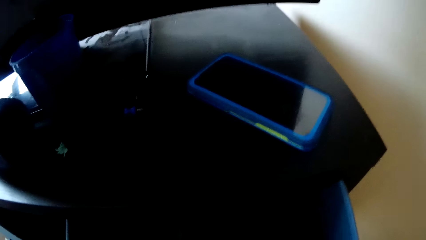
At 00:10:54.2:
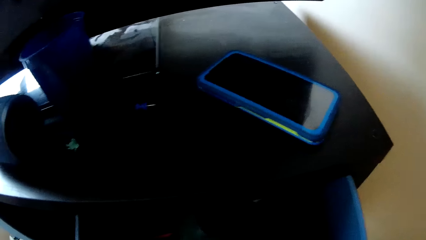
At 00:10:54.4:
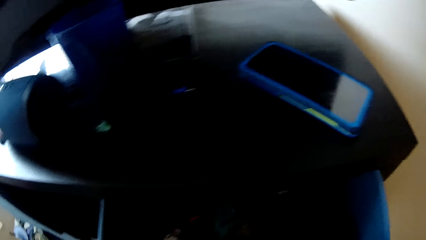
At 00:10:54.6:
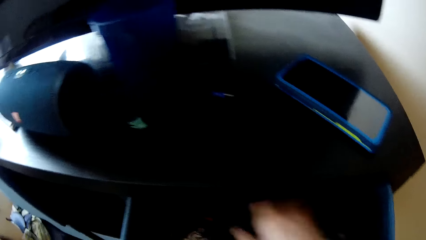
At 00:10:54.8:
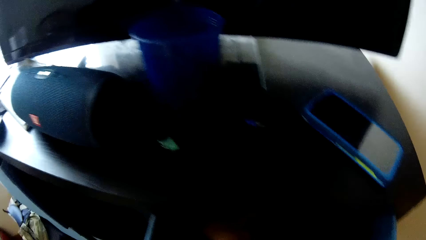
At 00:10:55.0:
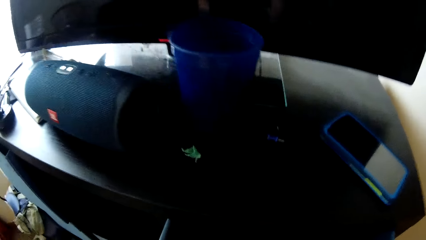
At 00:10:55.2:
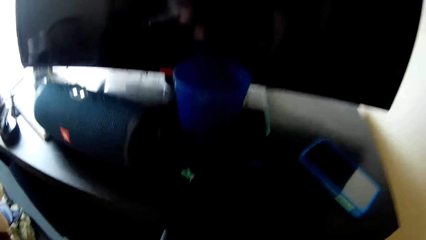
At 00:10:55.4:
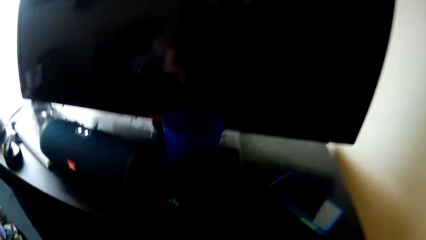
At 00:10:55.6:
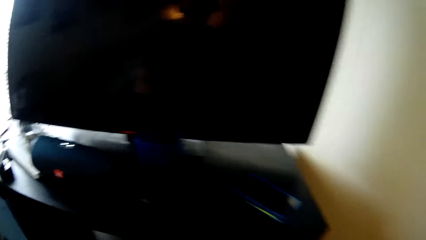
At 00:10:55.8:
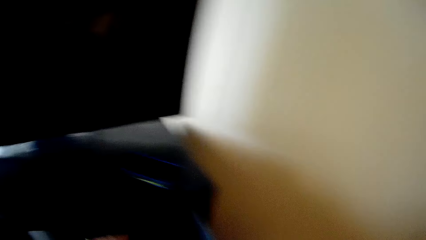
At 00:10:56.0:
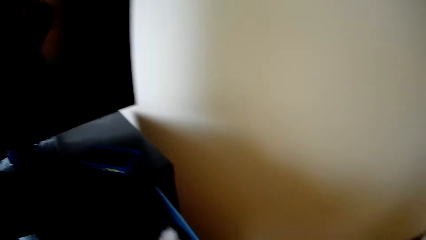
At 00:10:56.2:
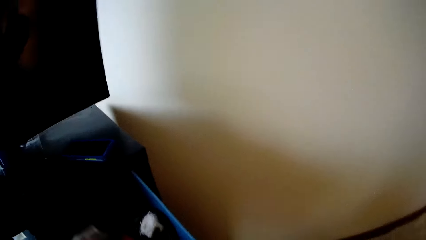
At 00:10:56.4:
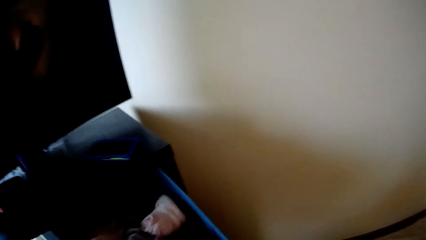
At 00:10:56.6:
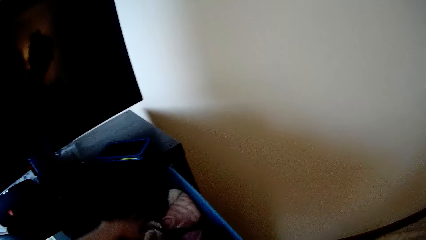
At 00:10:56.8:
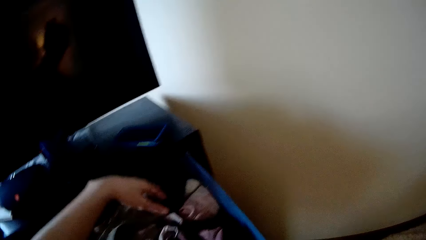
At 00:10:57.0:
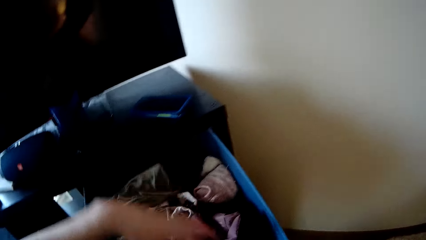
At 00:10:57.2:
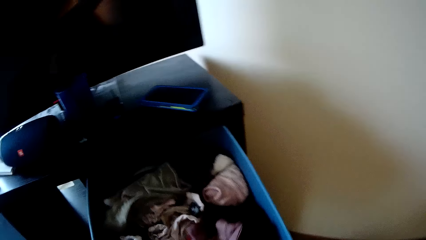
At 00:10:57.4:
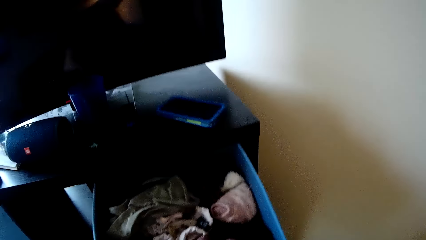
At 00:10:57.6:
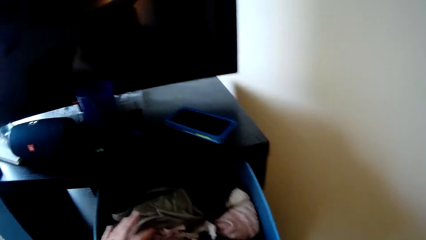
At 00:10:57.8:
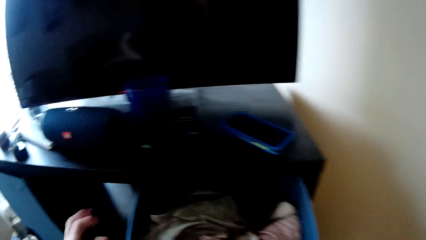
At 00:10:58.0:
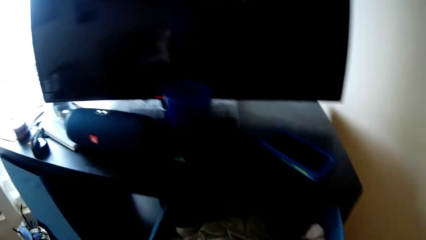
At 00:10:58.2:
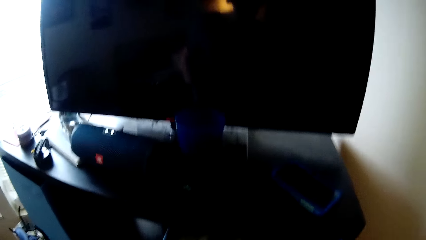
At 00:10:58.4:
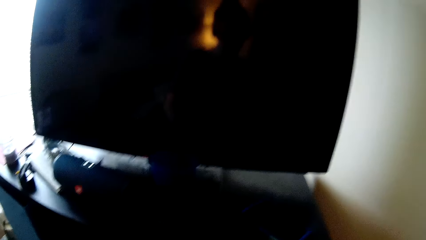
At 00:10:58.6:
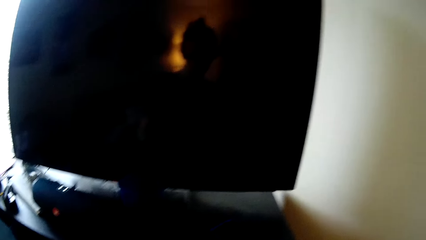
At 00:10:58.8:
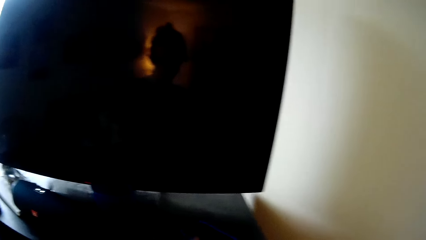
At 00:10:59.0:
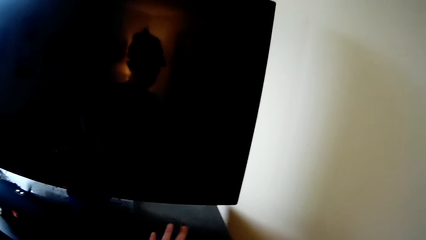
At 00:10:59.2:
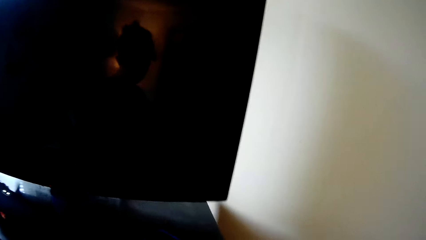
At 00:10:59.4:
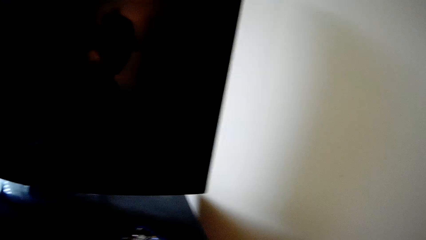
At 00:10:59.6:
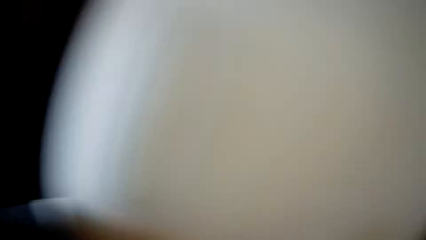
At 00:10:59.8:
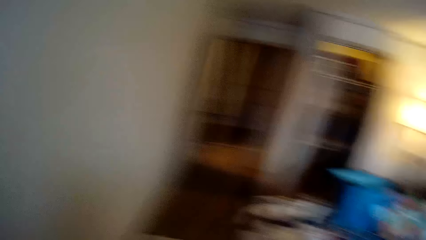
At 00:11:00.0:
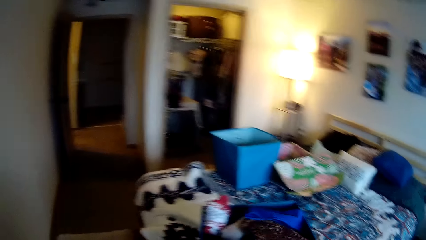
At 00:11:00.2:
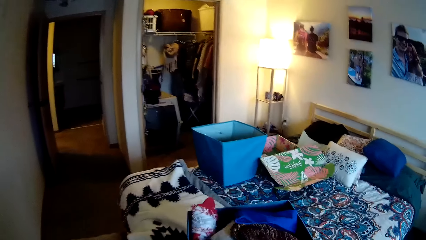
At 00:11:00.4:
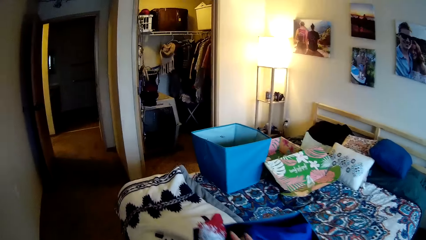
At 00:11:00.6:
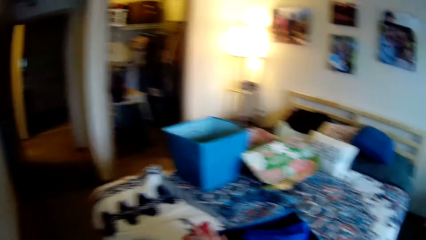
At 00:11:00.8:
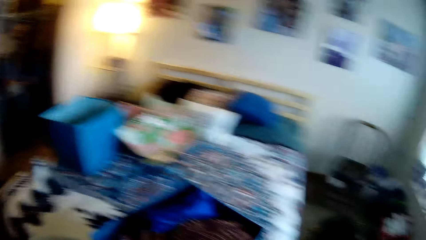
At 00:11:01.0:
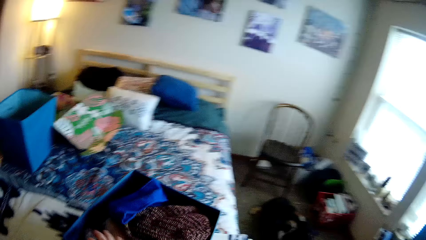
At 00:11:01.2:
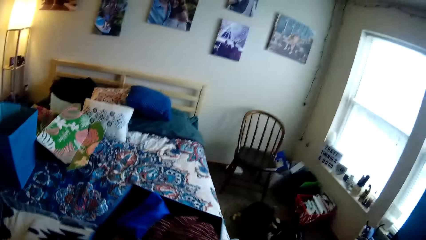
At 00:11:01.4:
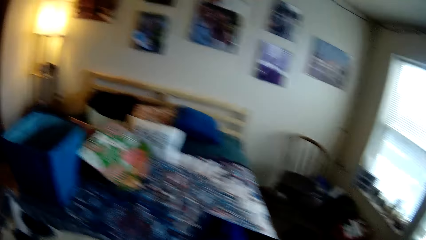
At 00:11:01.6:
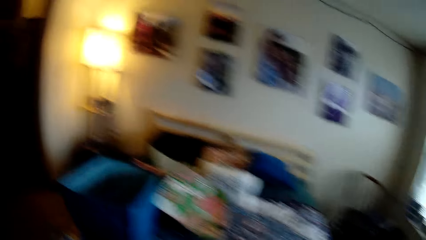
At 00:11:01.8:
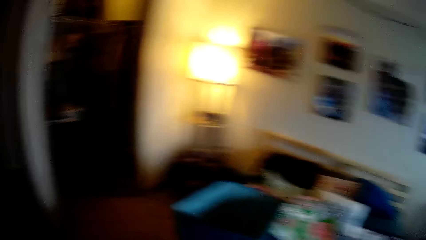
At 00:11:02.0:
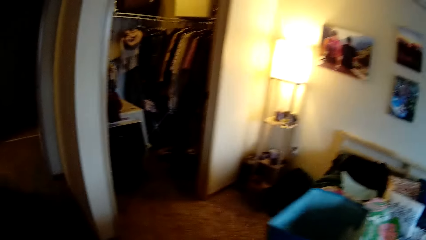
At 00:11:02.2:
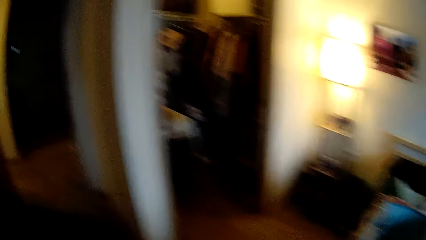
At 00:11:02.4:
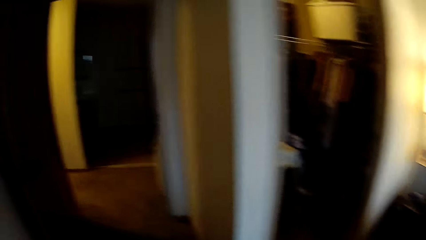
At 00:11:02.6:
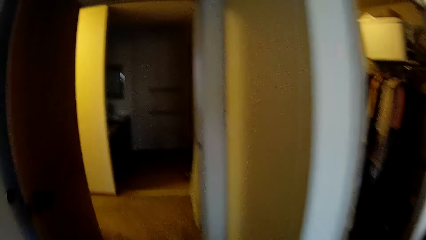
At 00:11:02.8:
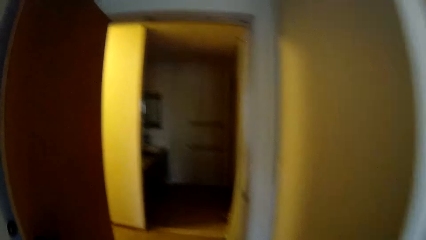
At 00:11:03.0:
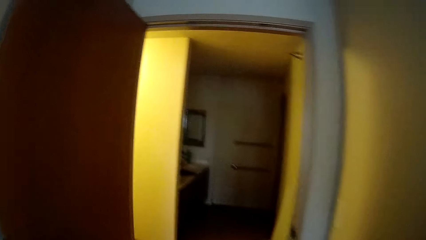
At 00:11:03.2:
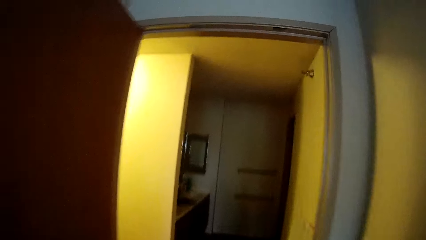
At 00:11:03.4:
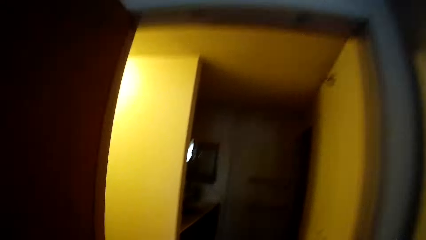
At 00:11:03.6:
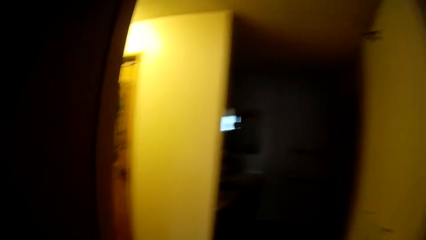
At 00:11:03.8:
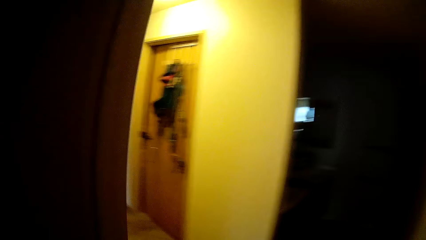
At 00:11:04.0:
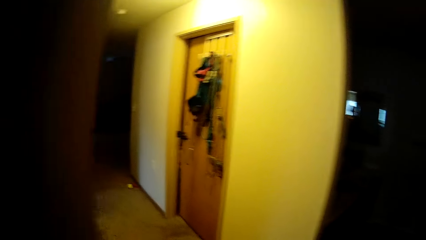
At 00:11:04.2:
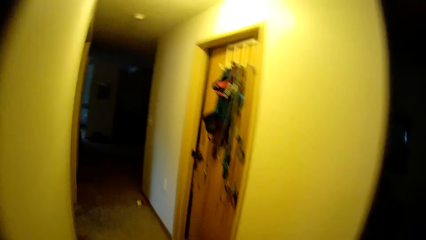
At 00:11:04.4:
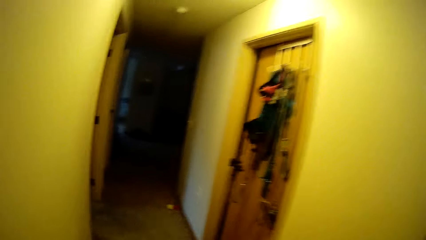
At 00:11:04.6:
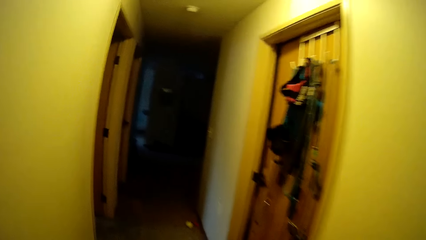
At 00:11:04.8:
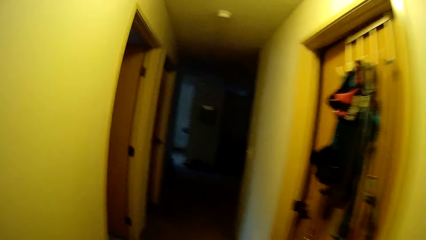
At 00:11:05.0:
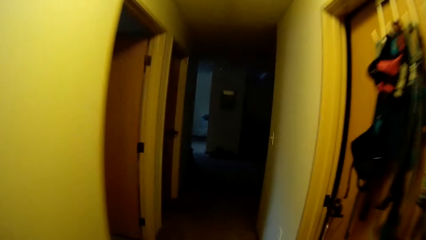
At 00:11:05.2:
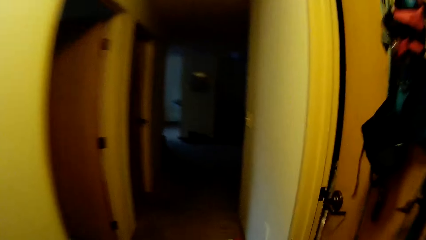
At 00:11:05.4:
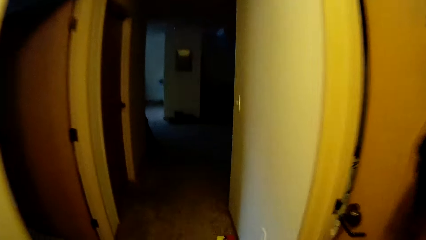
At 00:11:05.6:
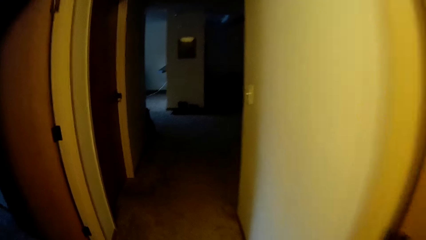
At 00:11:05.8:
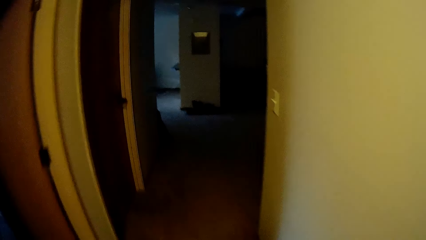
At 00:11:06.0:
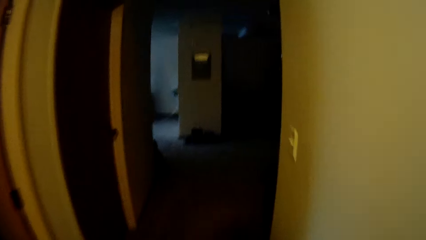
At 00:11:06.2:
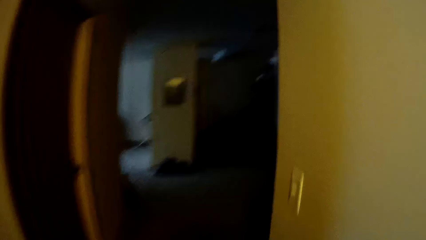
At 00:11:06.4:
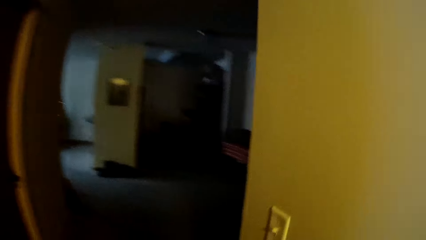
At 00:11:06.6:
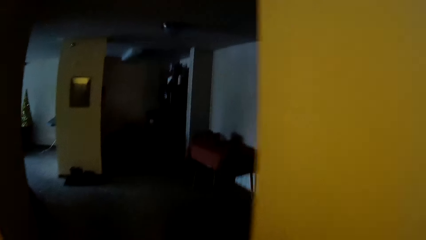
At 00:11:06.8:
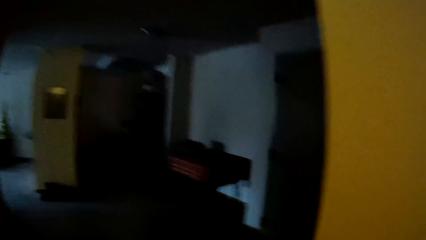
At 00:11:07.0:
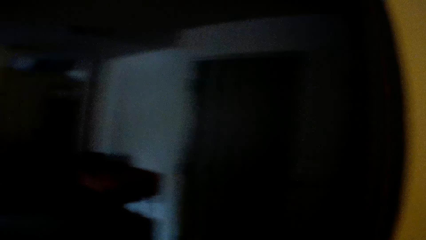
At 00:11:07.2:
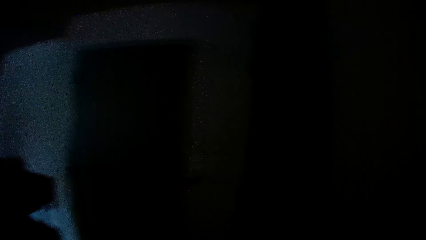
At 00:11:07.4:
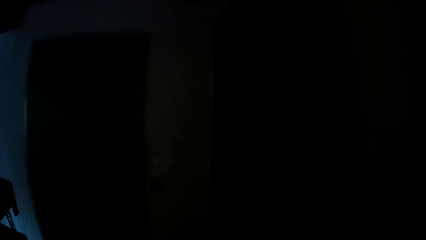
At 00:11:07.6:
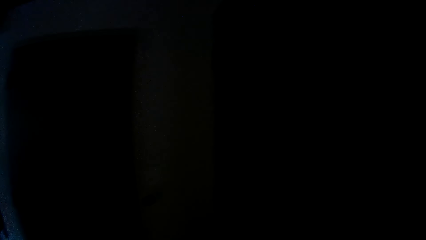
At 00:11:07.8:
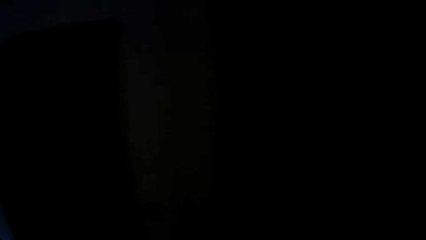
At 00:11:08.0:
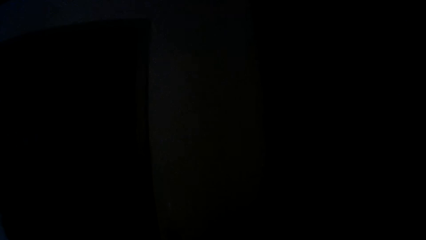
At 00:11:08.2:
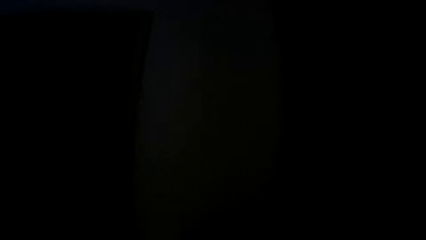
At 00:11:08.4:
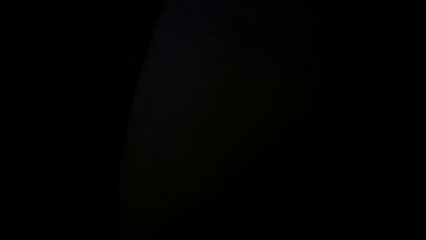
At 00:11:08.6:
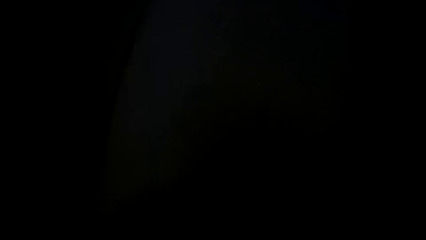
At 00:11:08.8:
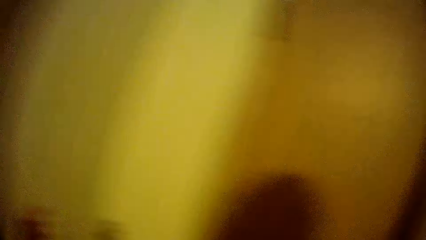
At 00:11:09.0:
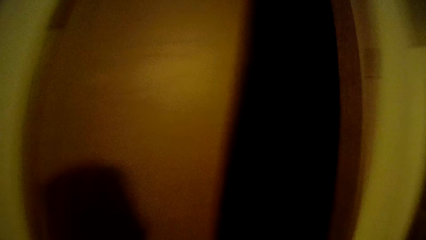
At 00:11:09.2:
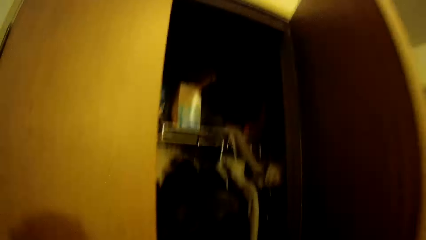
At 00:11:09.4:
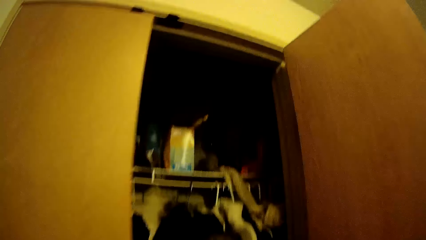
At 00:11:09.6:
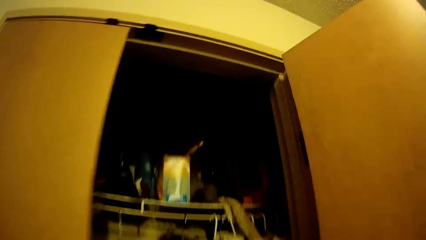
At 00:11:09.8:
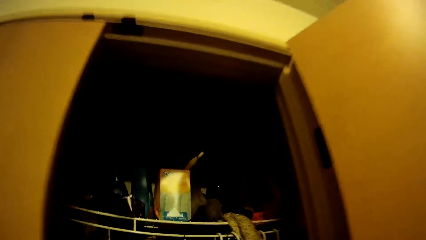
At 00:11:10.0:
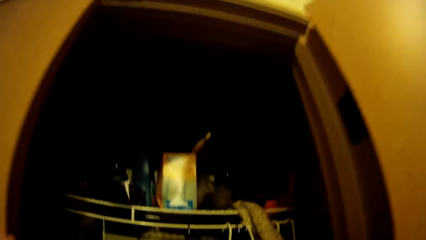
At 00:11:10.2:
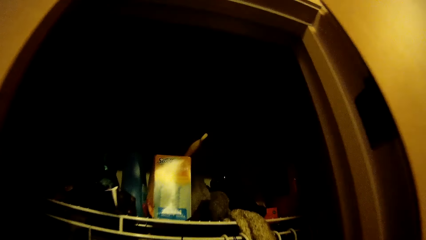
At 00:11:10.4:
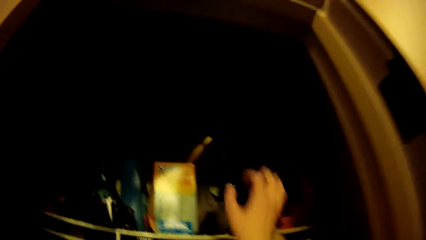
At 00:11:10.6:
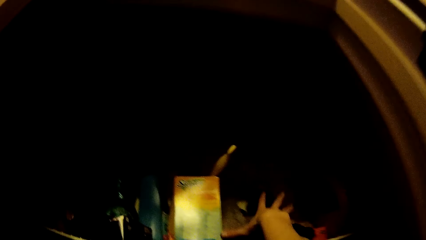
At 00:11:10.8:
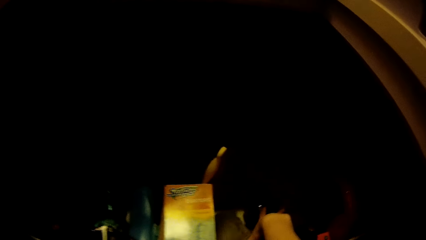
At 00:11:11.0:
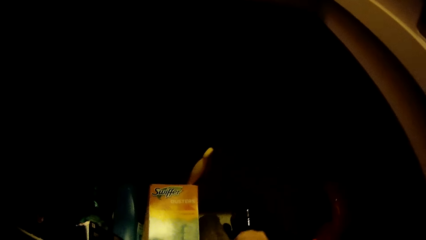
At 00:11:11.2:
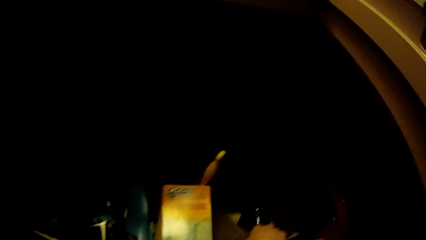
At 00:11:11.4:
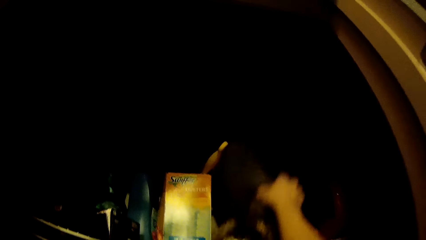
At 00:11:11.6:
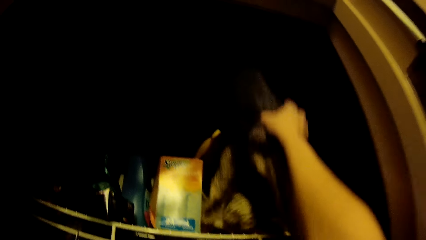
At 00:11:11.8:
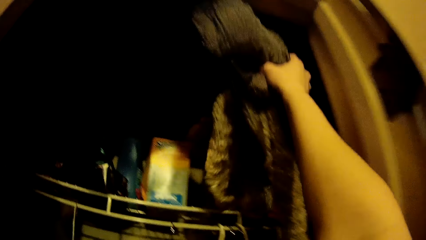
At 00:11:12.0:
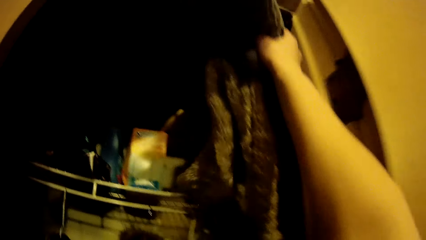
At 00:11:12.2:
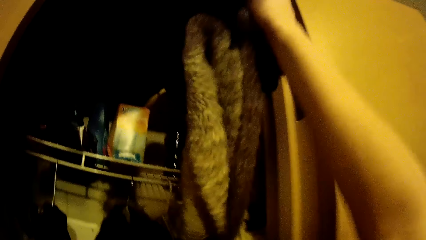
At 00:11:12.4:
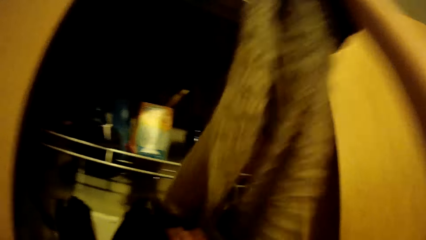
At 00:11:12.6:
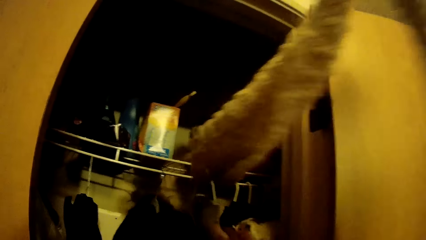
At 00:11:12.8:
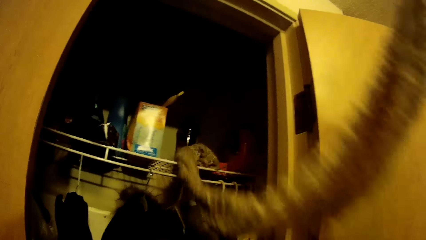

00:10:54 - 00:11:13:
The camera wearer skims through the drawer with her left hand. She closes the drawer with her left hand. She touches the phone on the cupboard with her left hand. She touches a cloth in the blue laundry box with her right hand. She walks. She opens a wardrobe door with her right hand. She picks up a scarf.
